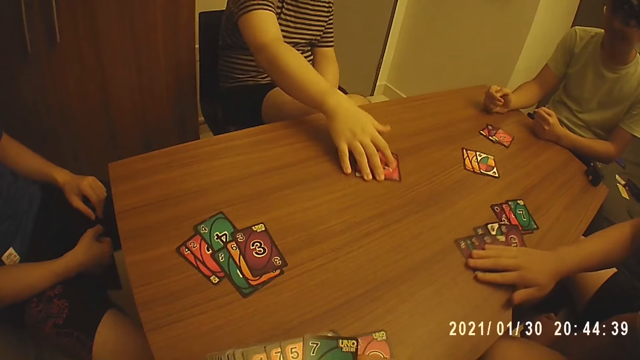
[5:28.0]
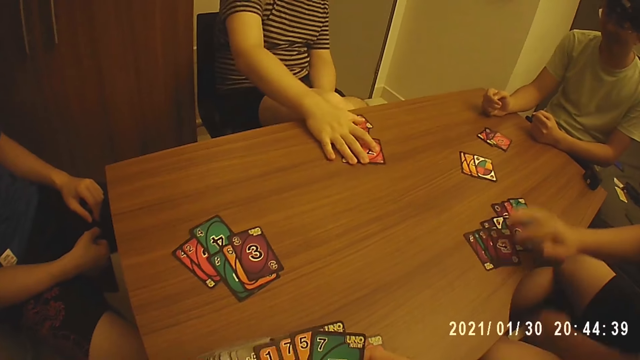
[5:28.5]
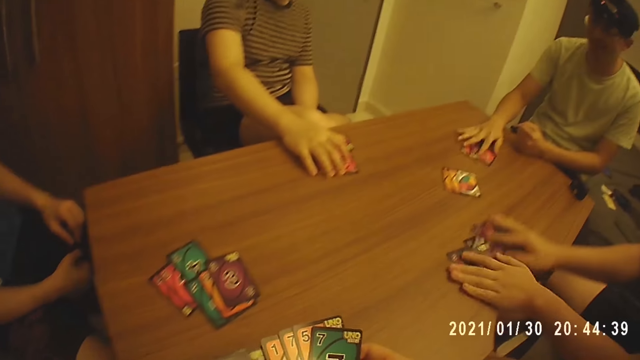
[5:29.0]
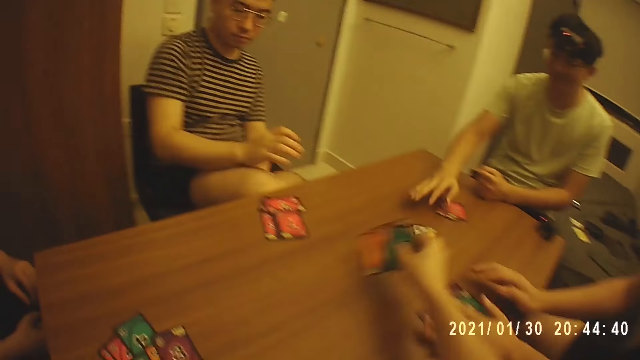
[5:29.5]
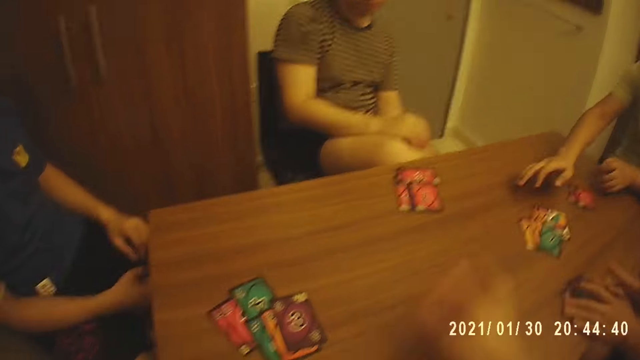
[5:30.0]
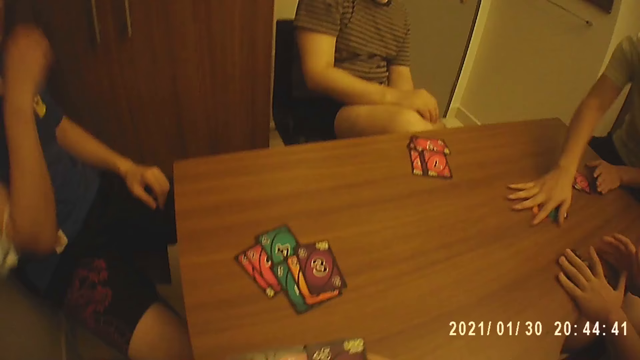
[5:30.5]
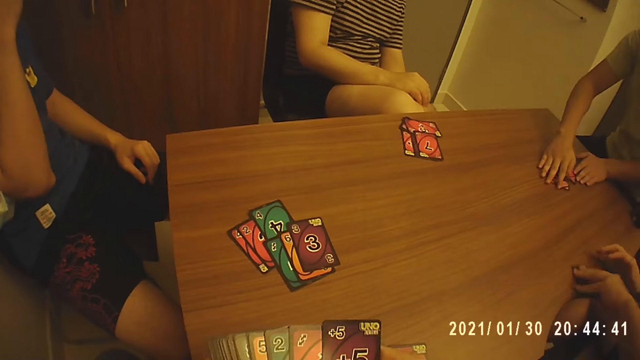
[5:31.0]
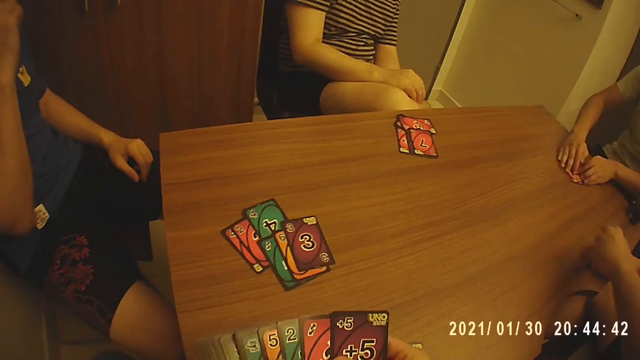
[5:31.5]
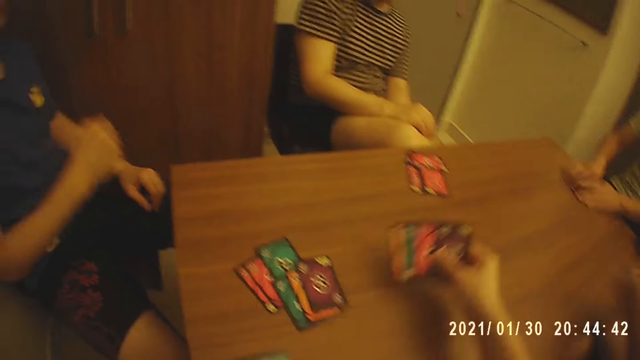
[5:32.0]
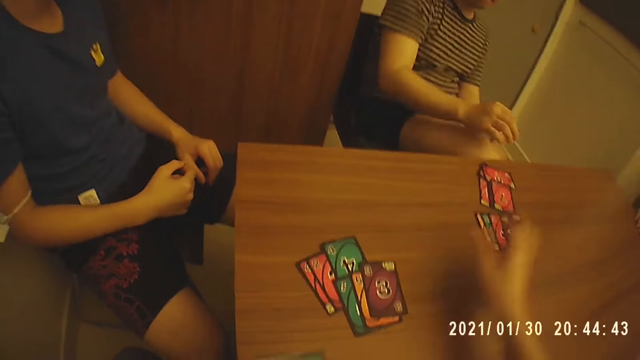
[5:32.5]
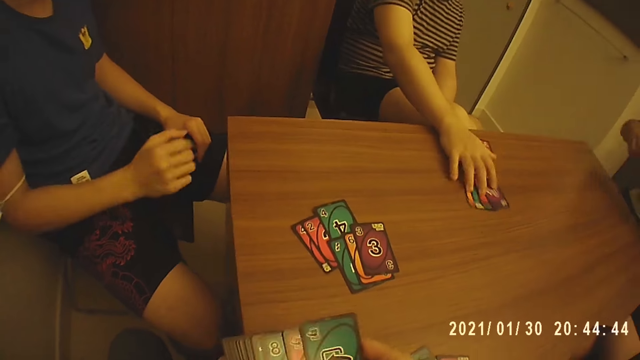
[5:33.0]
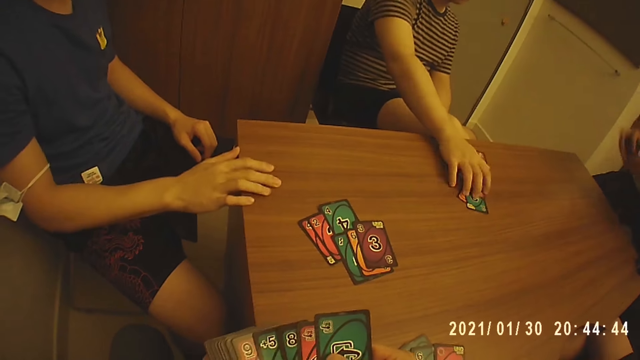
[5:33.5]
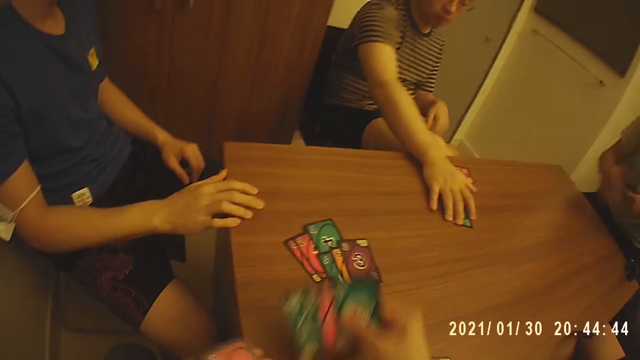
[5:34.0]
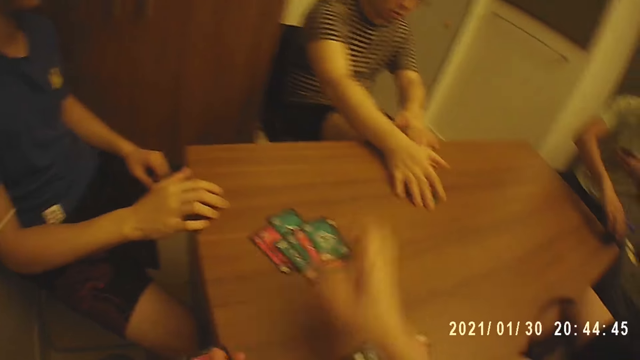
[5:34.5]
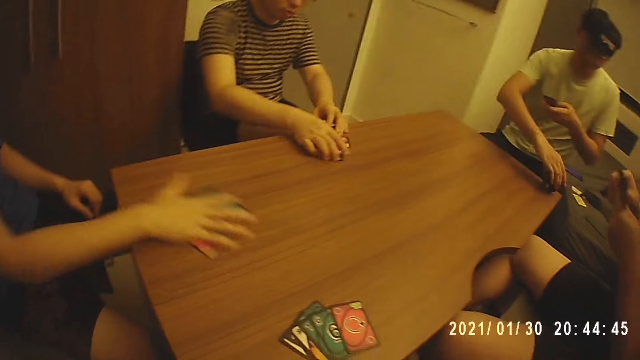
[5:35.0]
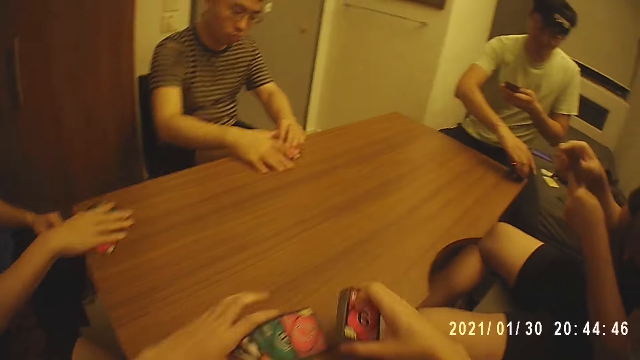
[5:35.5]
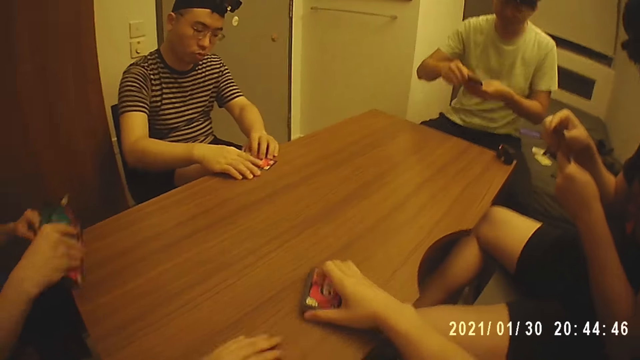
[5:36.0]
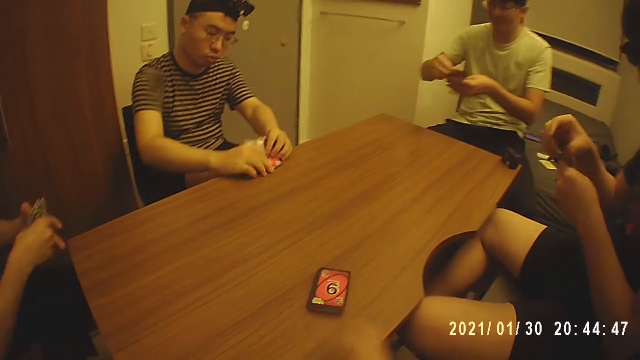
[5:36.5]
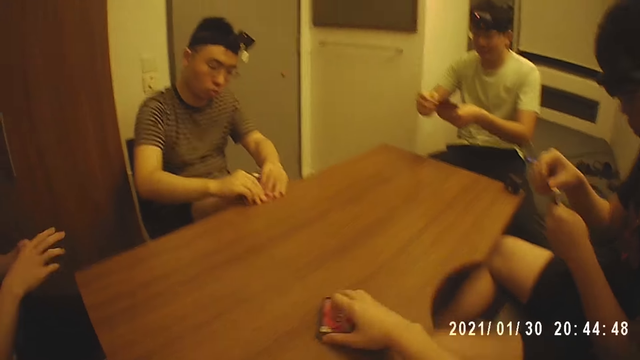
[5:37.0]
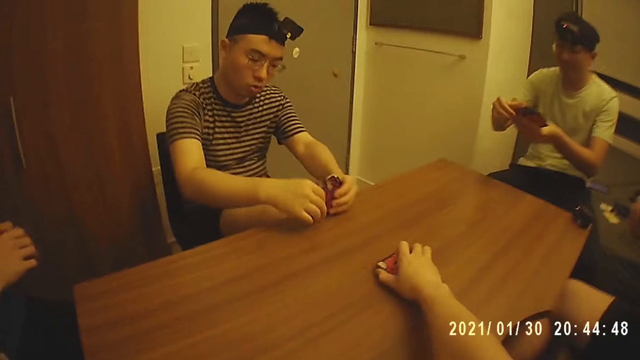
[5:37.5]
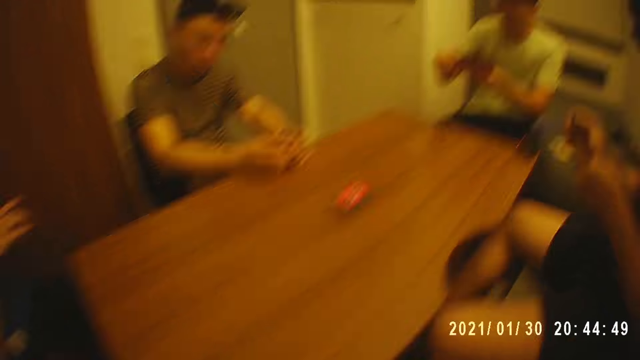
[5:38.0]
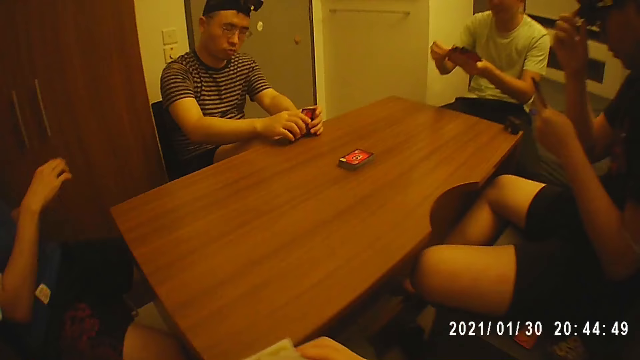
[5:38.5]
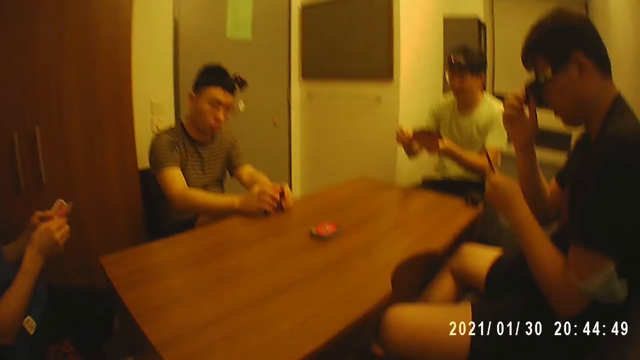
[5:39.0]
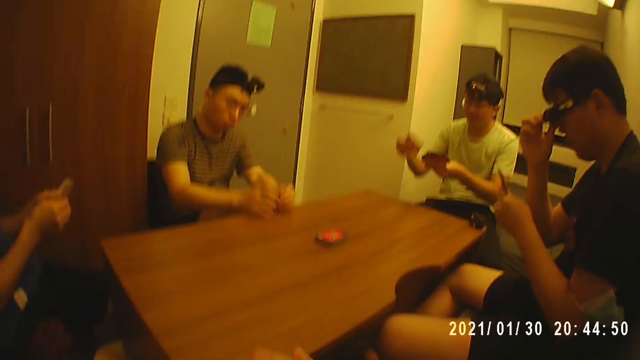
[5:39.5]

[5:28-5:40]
A man moves the cards on the table with his right hand. The camera wearer picks the cards from his left hand with his right hand. Another man moves the cards on the table with his right hand. The first man moves the cards on the table with his hands. A third man touches the cards on the table with his right hand. The camera wearer places the cards on the table with his right hand. The third man moves the cards on the table with his hands. The first man picks the cards from the table with his hands. The camera wearer picks the cards from his left hand with his right hand and places the cards on the table with his right hand. The third man picks the cards from the table with his hands. The second man moves the cards on the table with his right hand. A fourth man touches the table with his right hand. The camera wearer picks the cards from his left hand with his right hand. The third man holds the cards with his left hand and picks the battery from the table with his left hand. The camera wearer places the cards on the table with his right hand. The second man moves the cards on the table with his hands. The fourth man moves the cards on the table with his right hand. The first man arranges the cards in his hands. The third man drops the battery on the table with his left hand. The fourth man picks the cards from the table with his right hand. The camera wearer picks the cards from the table with his left hand and places the cards on the table with his right hand. The third man arranges the cards in his hands. The second man picks the cards from the table with his hands. The fourth man arranges the cards with his hands. The camera wearer moves the cards on the table with his right hand. The second man shuffles the cards on the table with his hands. The first man holds the cards with his left hand and touches a pair of glasses on his face with his right hand. The camera wearer arranges the cards in his hands. The second man picks the cards from the table with his hands.

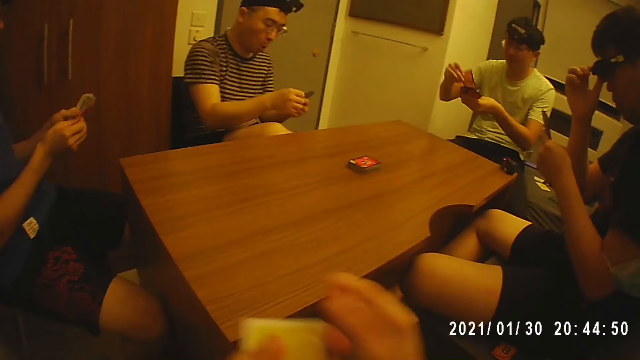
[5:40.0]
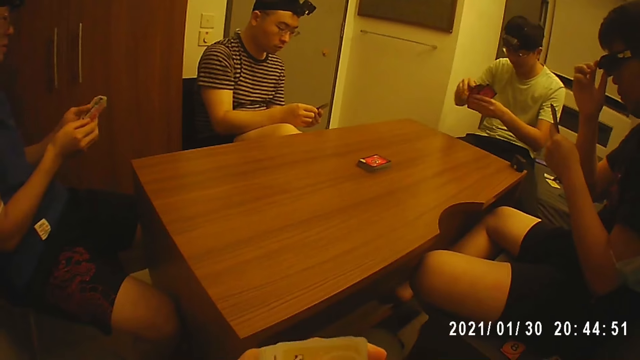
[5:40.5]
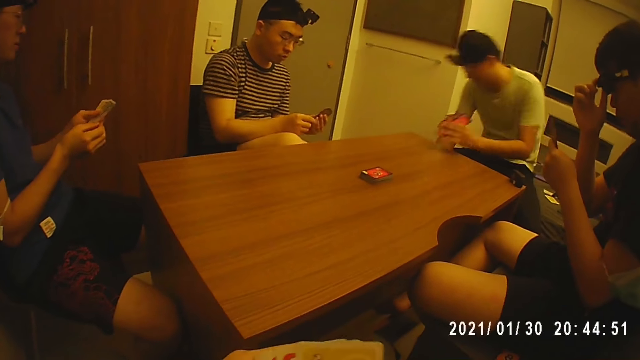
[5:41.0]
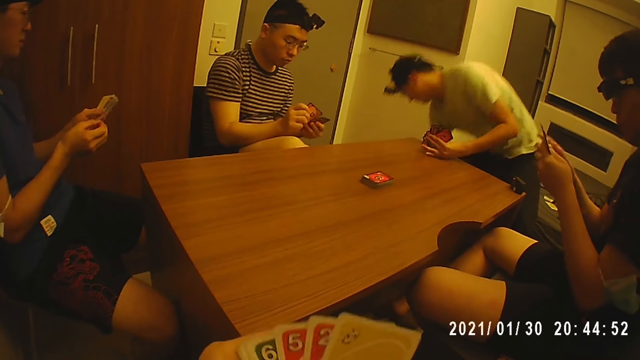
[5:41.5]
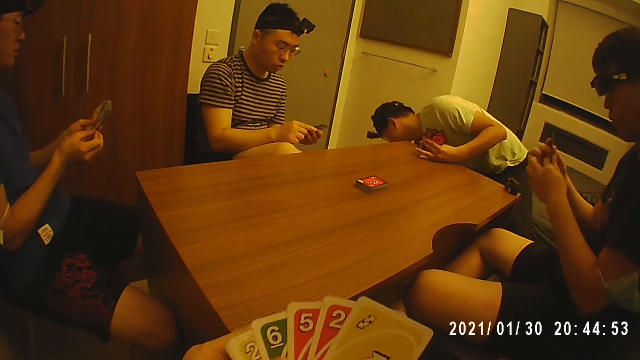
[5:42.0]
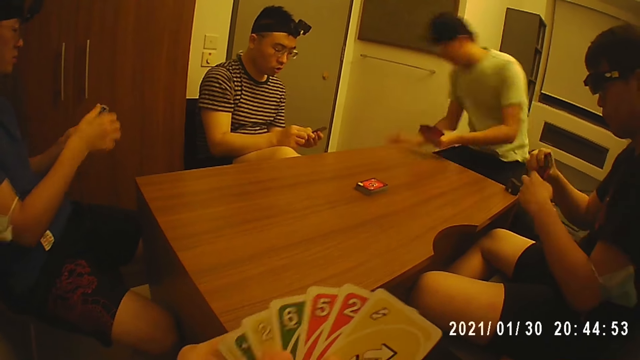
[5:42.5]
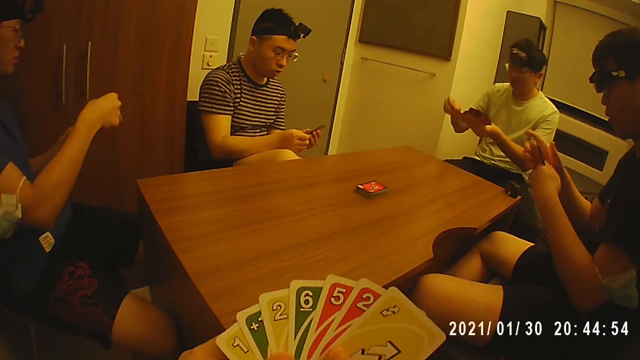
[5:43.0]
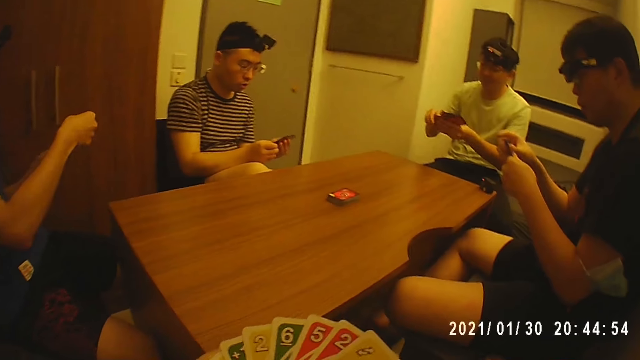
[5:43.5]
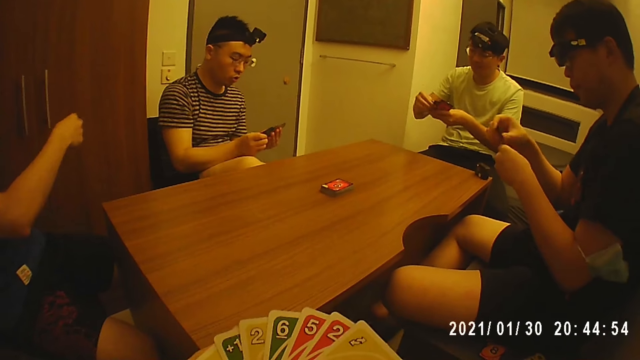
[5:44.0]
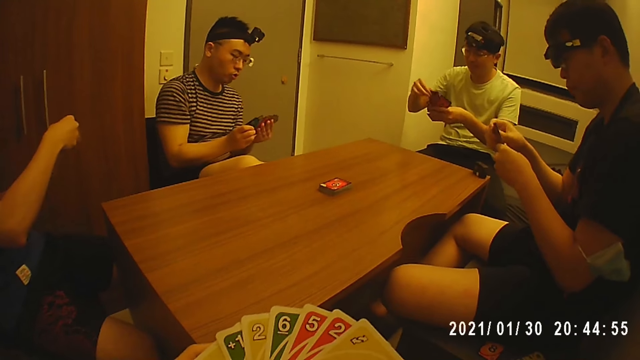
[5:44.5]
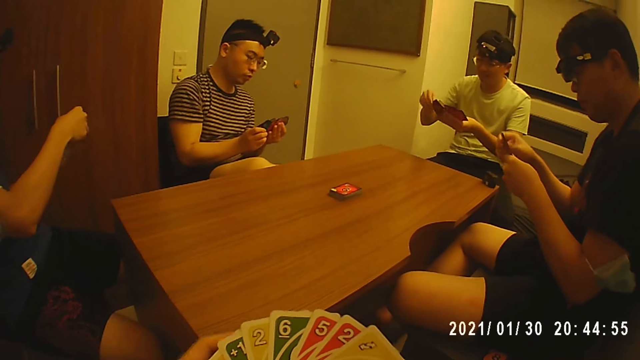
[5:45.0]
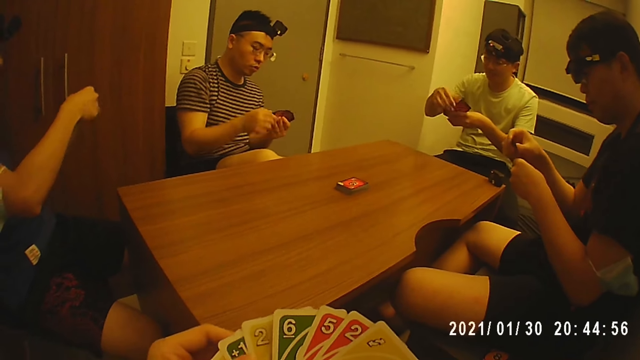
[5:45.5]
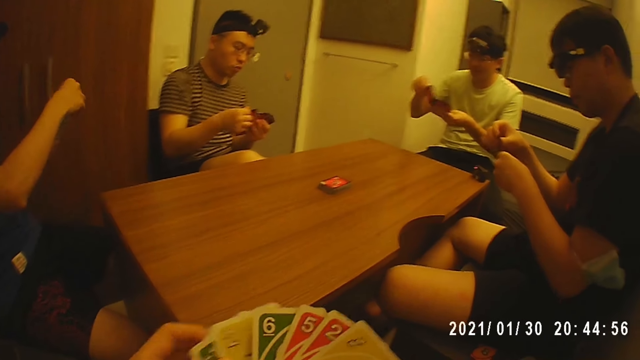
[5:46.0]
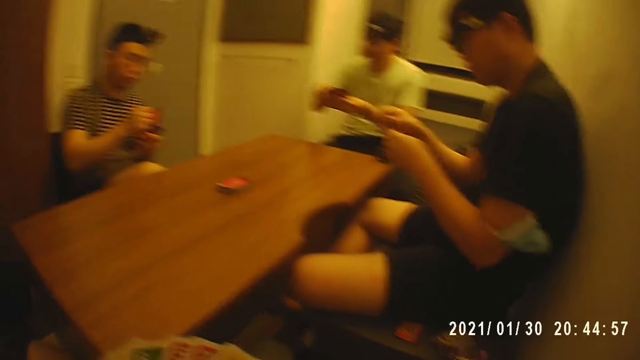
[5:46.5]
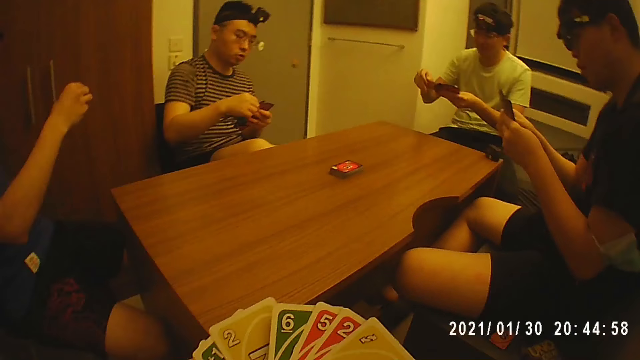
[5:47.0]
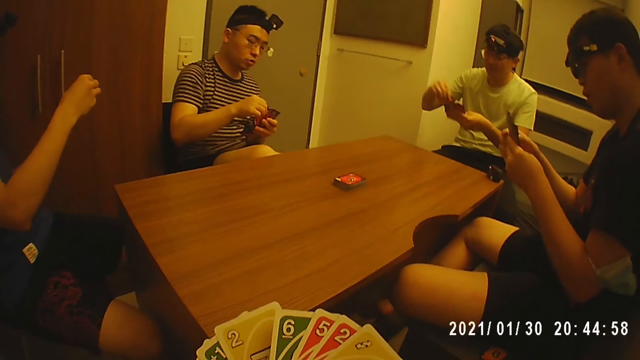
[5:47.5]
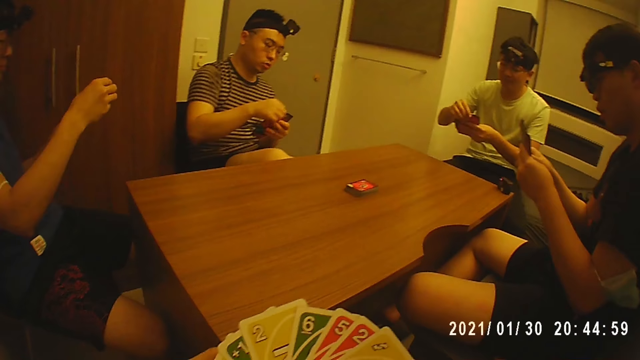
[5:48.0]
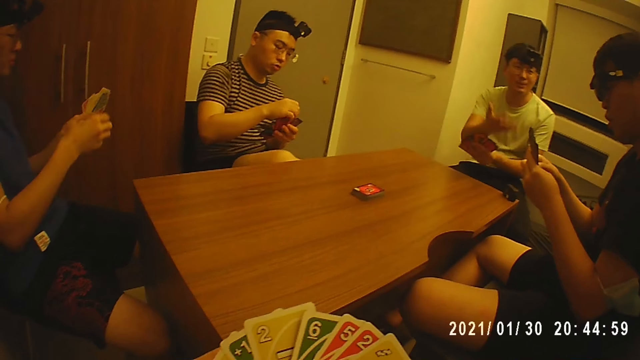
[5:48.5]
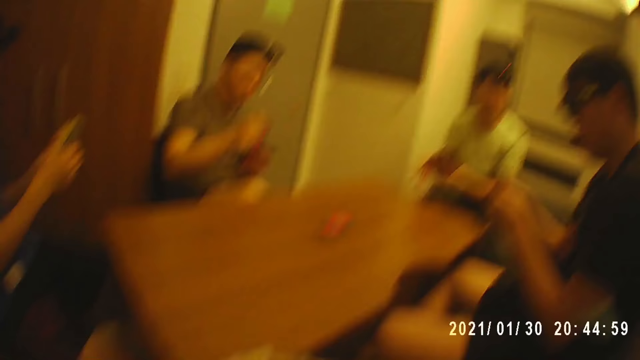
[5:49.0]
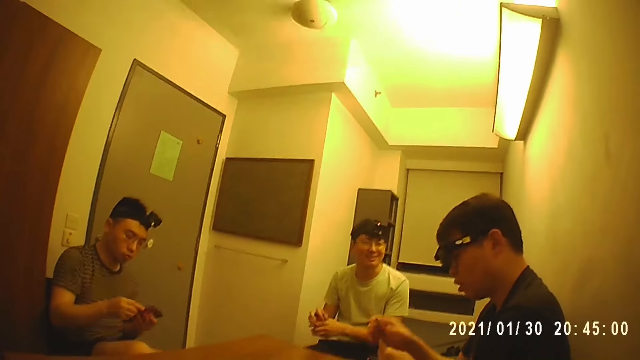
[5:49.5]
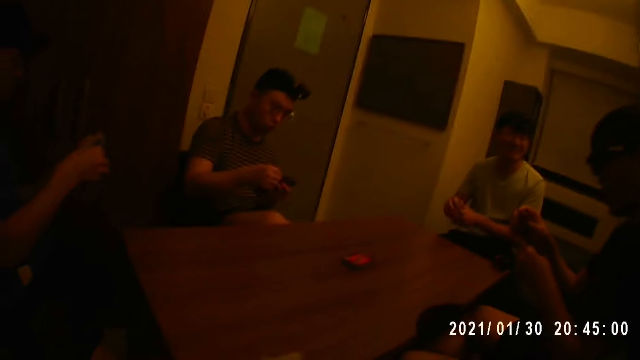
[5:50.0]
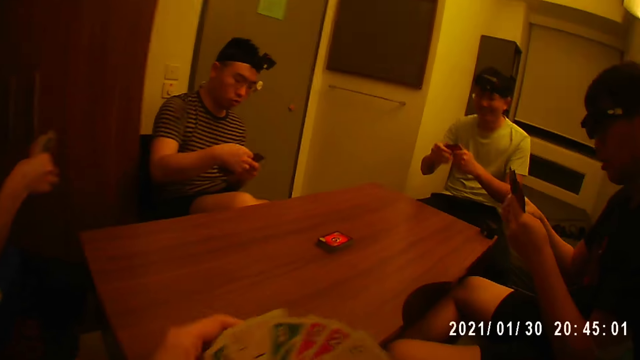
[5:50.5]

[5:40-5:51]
A man arranges the cards in his hands. Another man drops one of the cards in his hands on the floor. The second man holds the cards with his left hand. The second man stands up from the chair and touches the table with his left hand. A third man arranges the card in his hands. The second man picks the card from the floor with his right hand and arranges the card in his hands. A man looks at the cards. The second man holds the card with his left hand, interacts with the third man and arranges the card in his hands.
